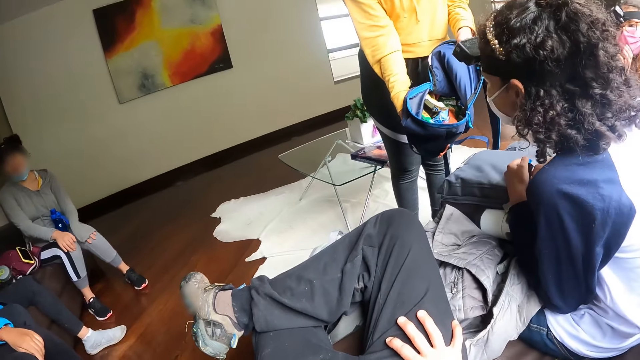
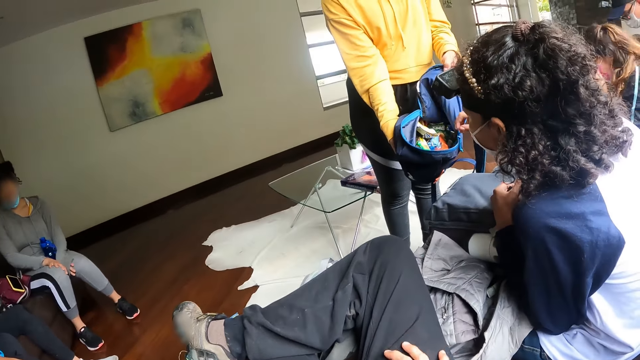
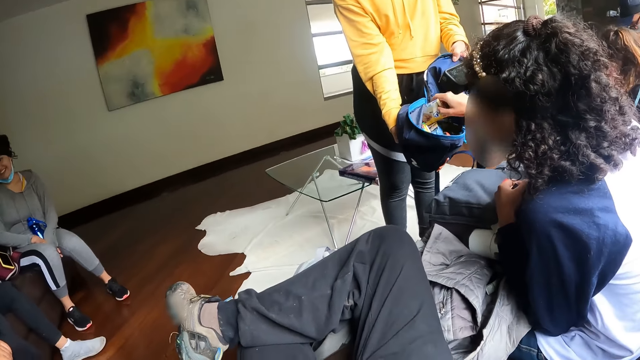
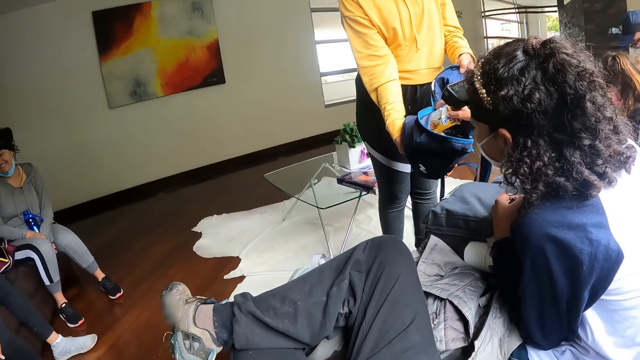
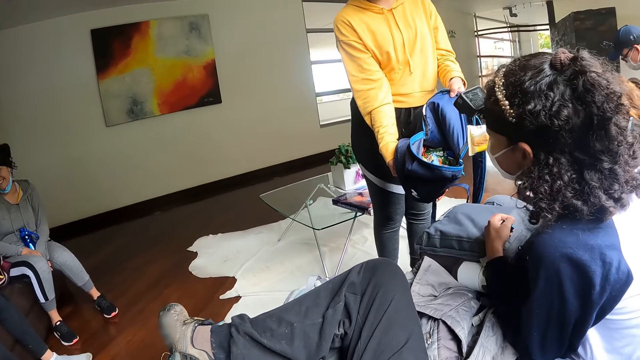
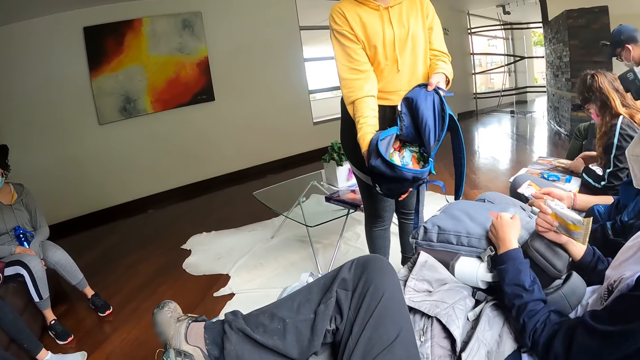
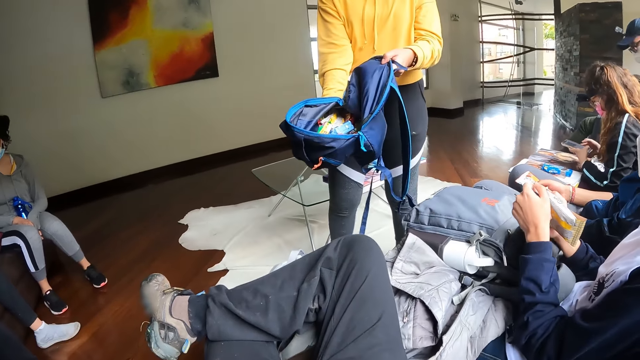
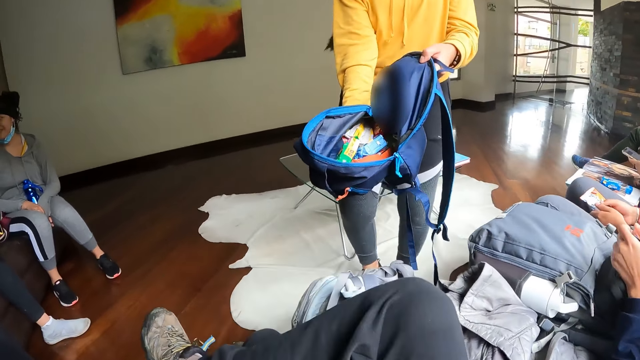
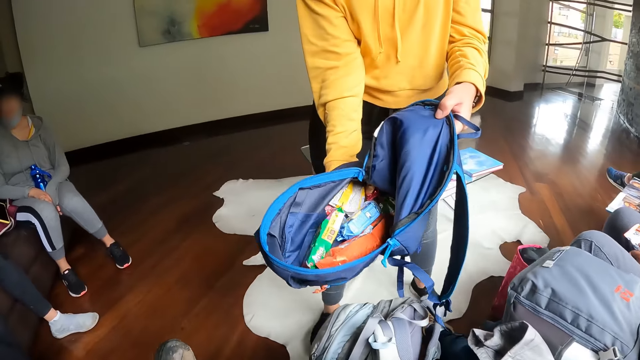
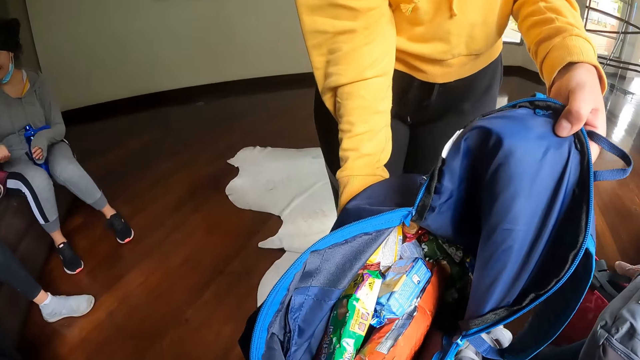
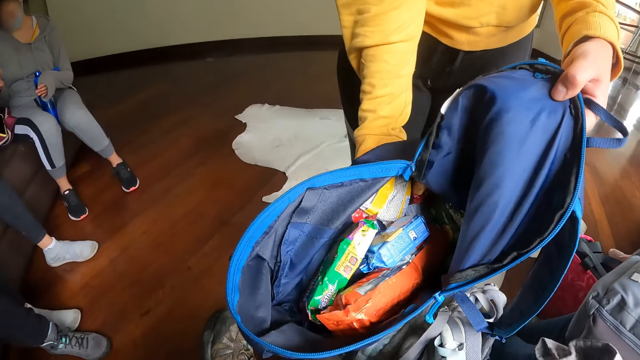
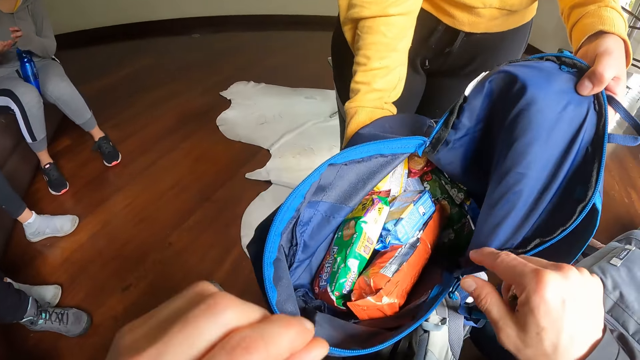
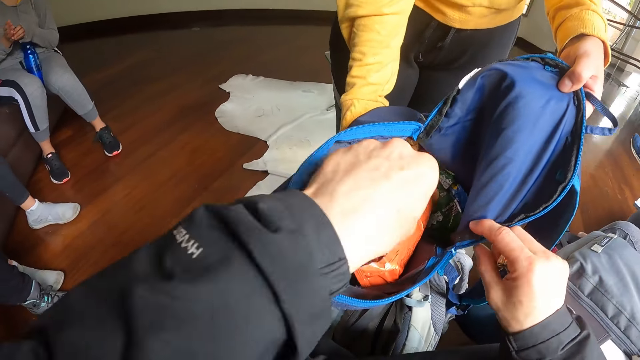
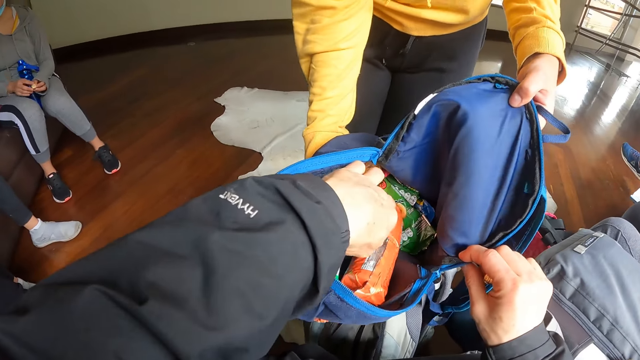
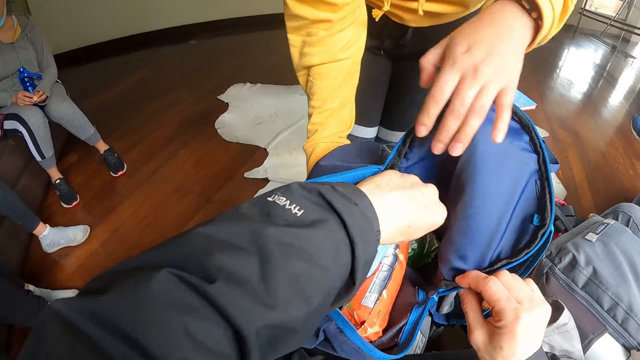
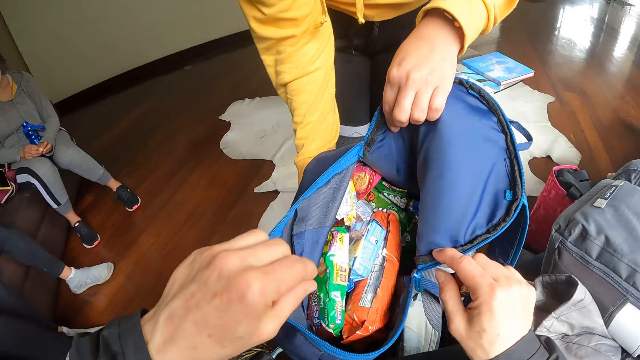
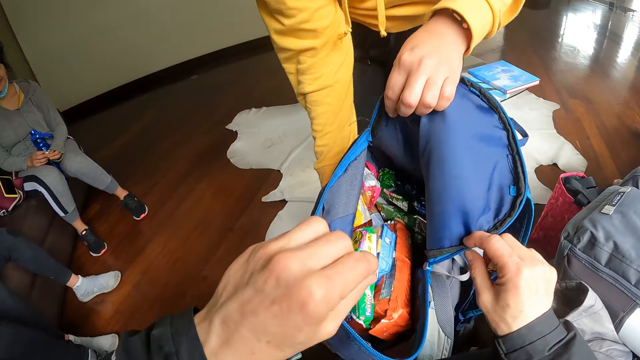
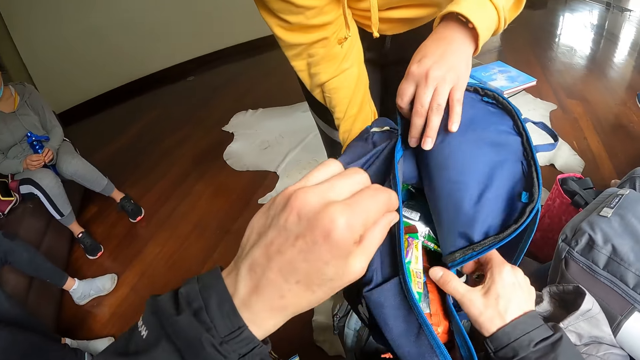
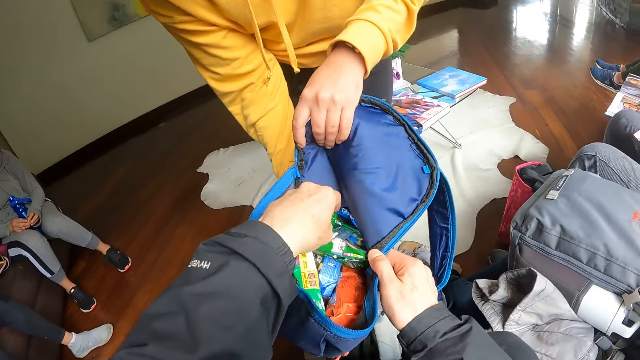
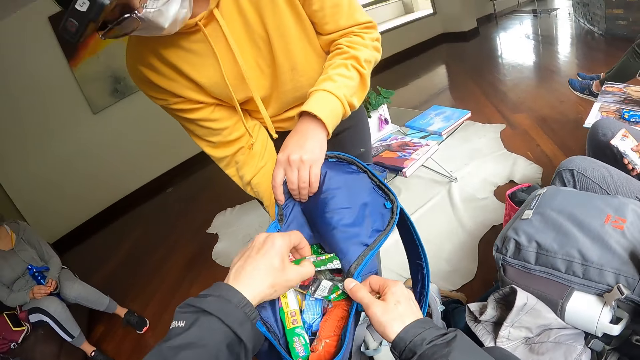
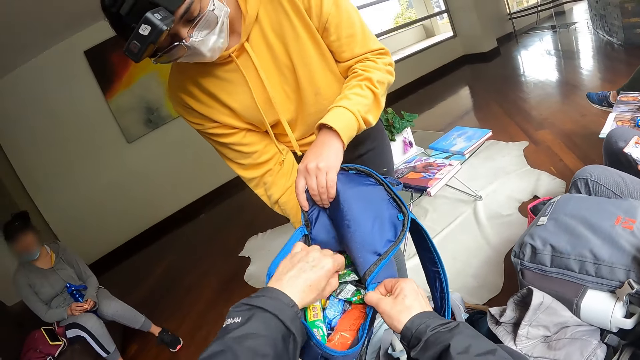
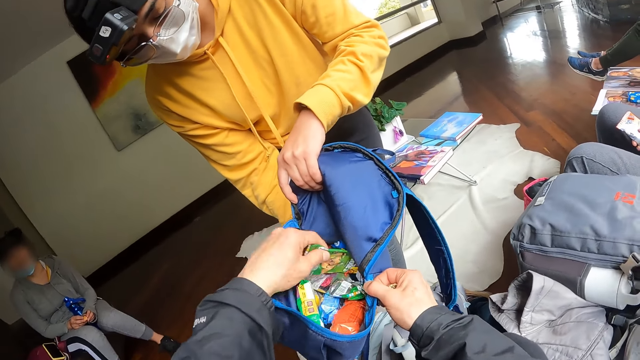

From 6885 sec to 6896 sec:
A woman picks a biscuit from the bag with another woman with her right hand. A person shows a bag of biscuits to the camera wearer. The camera wearer holds the bag in the other woman's hand with his right hand. He searches through the bag with the other woman with his left hand. The other woman shakes the bag in both hands. The camera wearer picks a pack of biscuits from the bag with the other woman with his left hand.

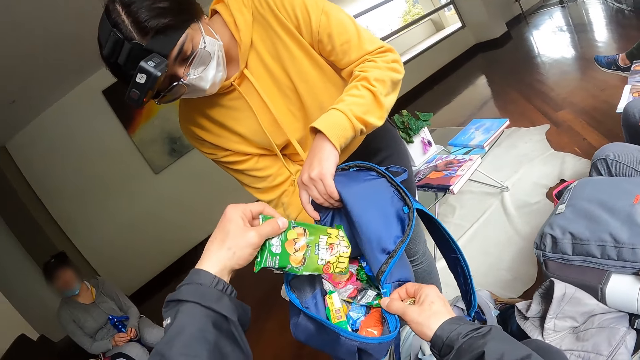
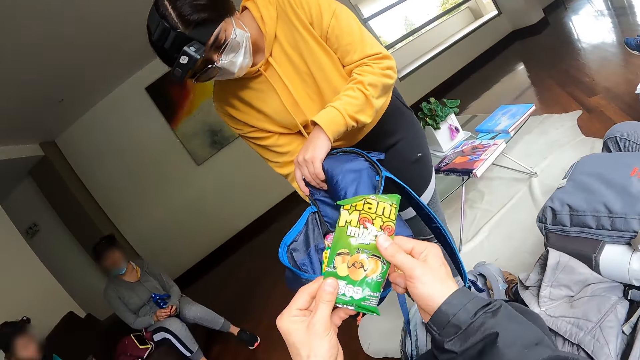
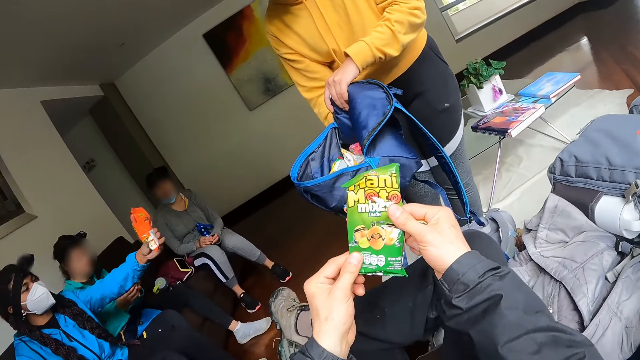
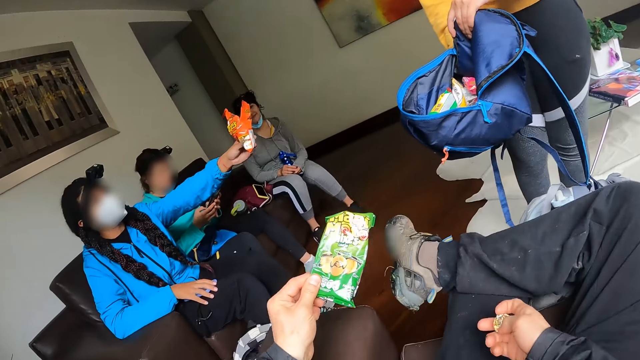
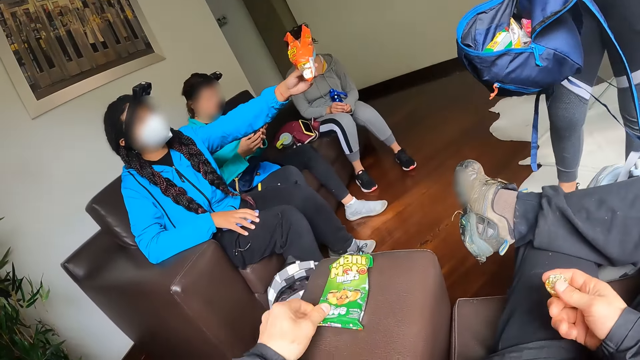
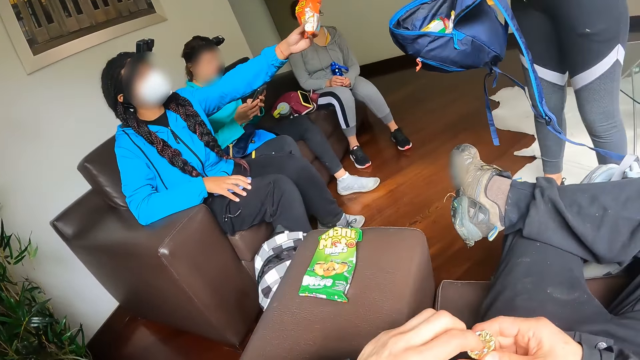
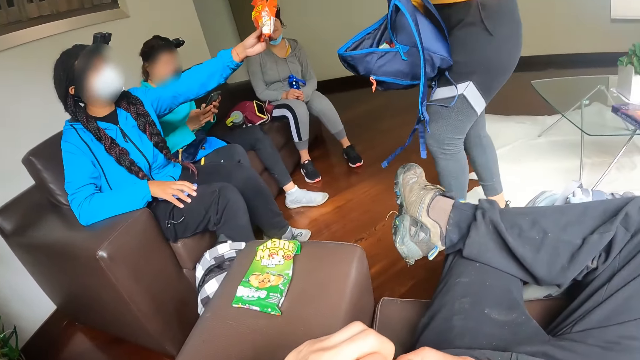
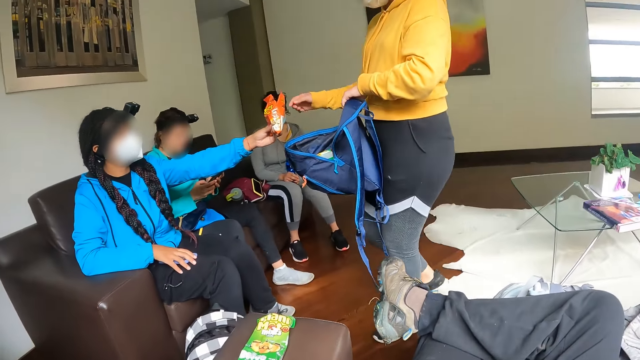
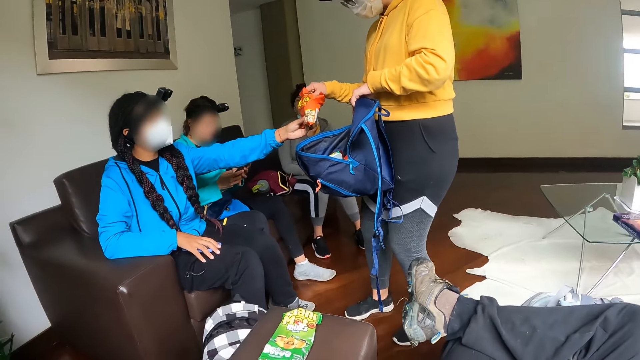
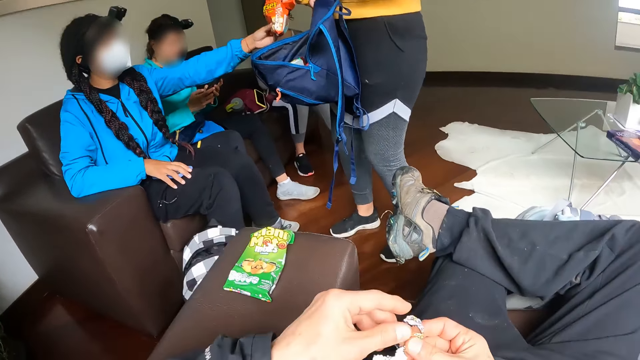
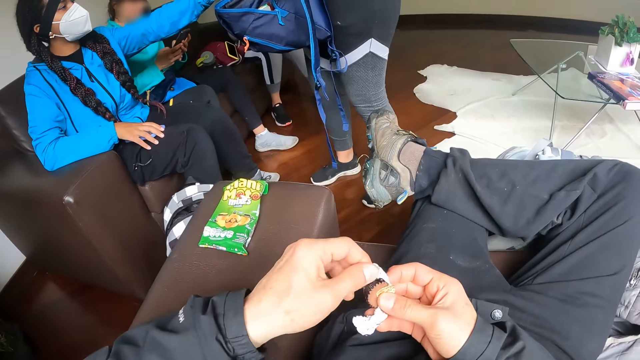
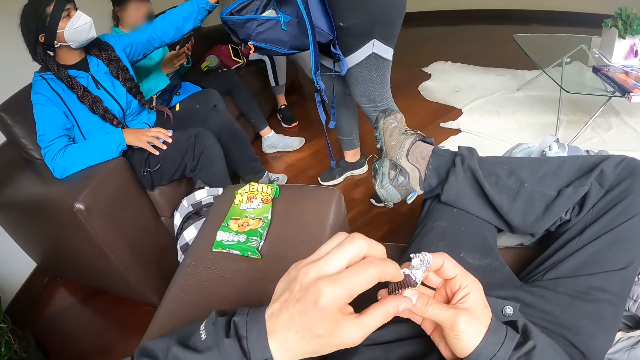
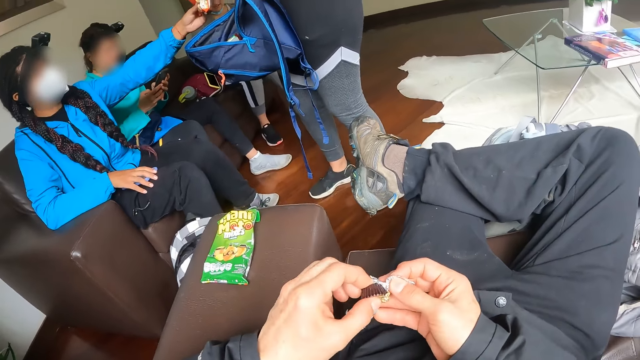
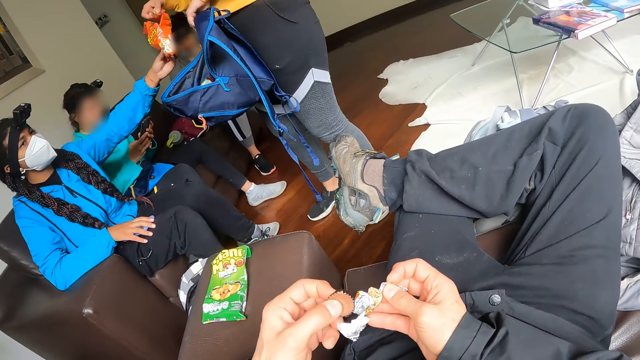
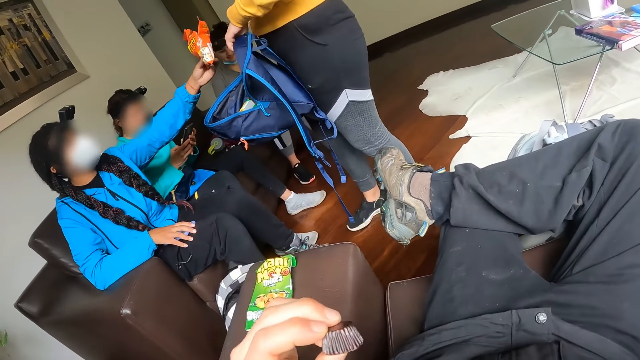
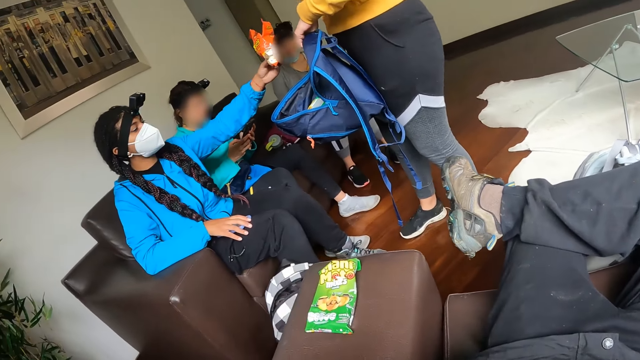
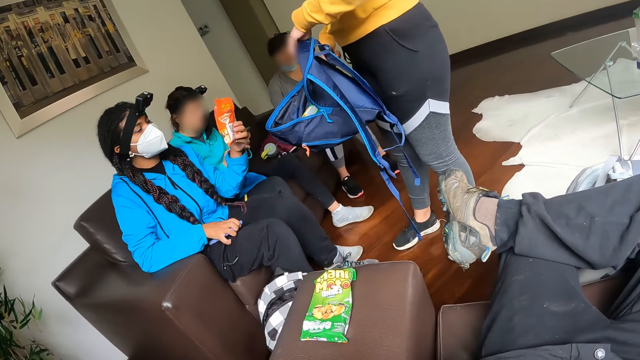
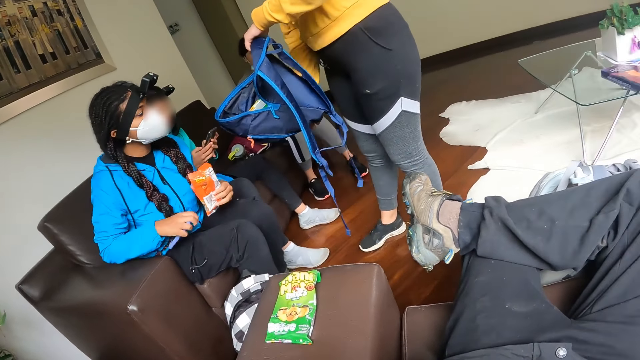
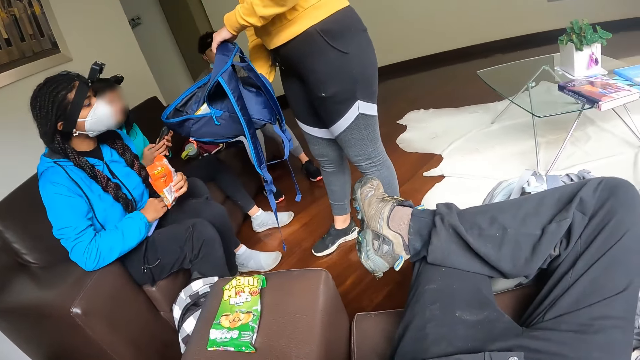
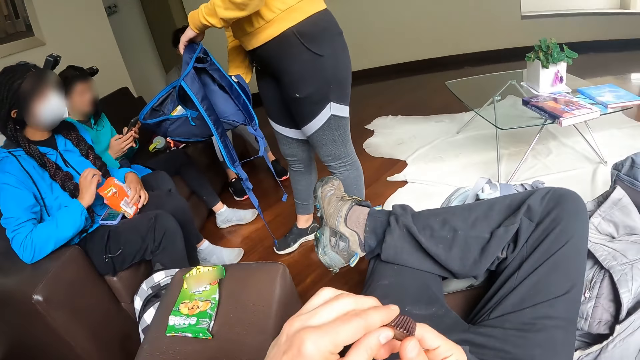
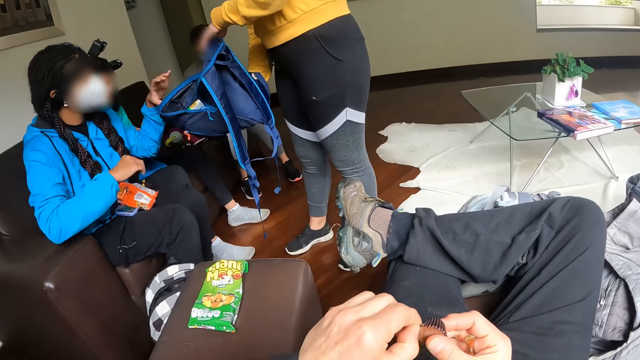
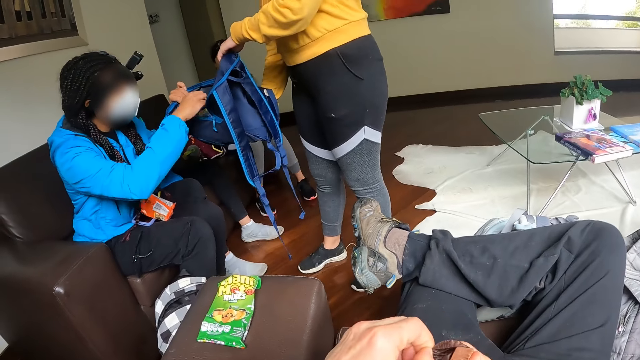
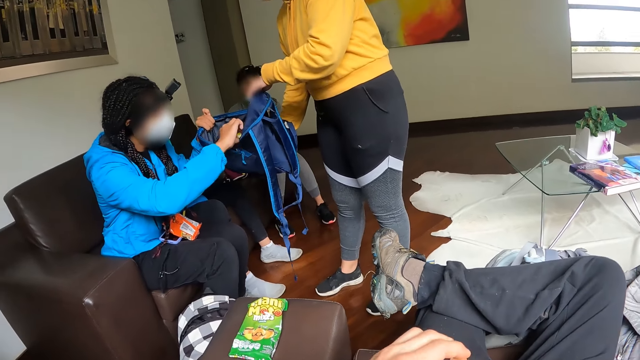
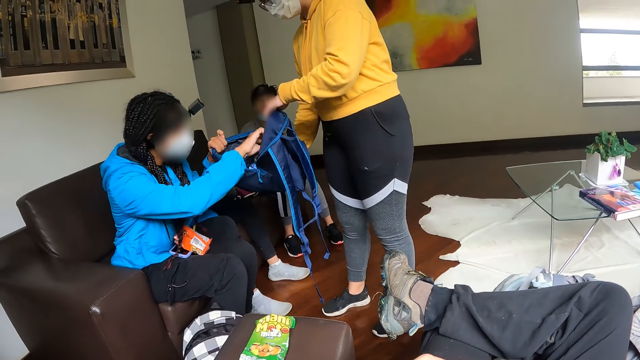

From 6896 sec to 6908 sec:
A woman stretches a bag of chips in her right hand towards another woman. A third woman operates a phone with both hands. A person straightens a hand. The camera wearer drops a pack of biscuits on the arm of a chair with his left hand. The second woman picks some chips from the bag of chips the first woman holds with her right hand. Another person picks biscuits in a packet. The camera wearer unwraps a piece of candy or chocolate with both hands. He removes the candy from the wrapper with his left hand, and eats the chocolate. The first woman moves the phone on her lap with her right hand. She drops the bag of chips on her lap with her left hand. The camera wearer unwraps the chocolate. The first woman holds the bag with the second woman with her left hand. A third person checks in the bag. The first woman picks a pack of biscuits from the bag with the second woman with her left hand.
